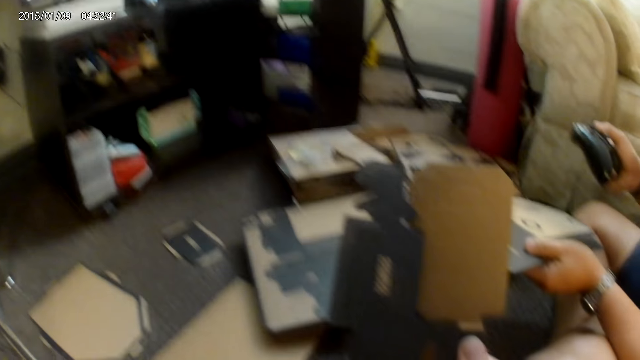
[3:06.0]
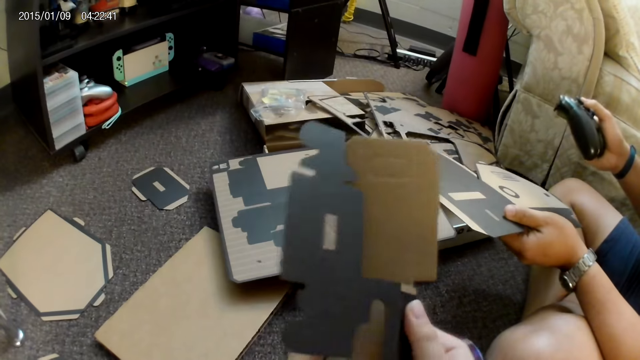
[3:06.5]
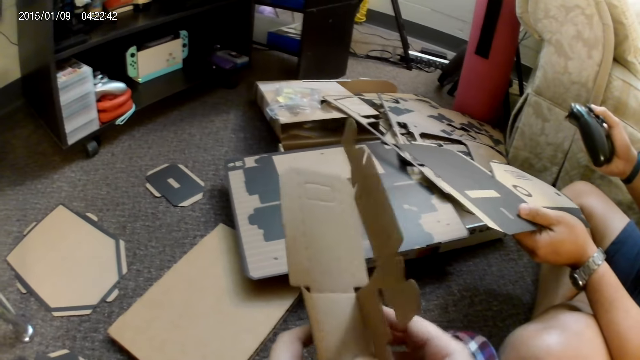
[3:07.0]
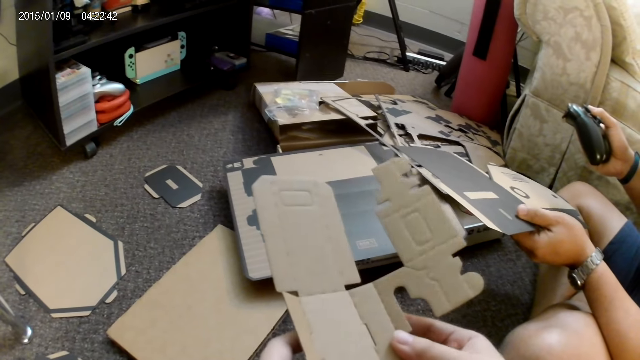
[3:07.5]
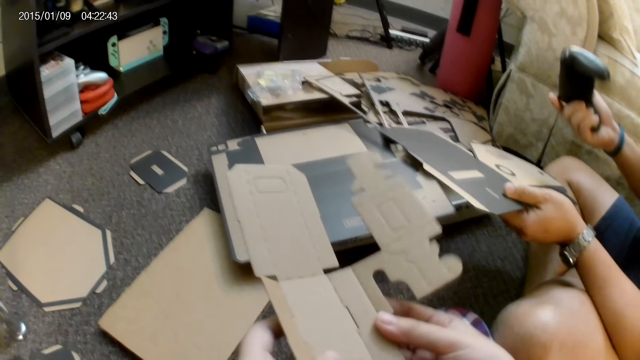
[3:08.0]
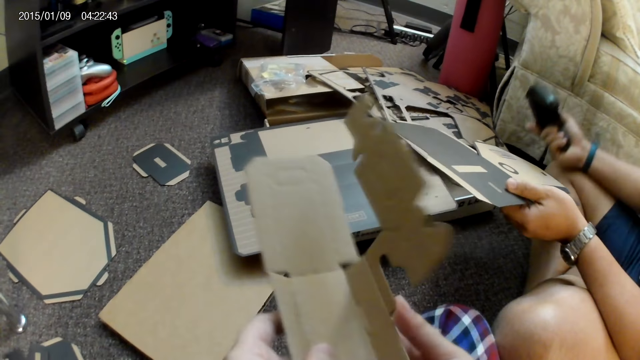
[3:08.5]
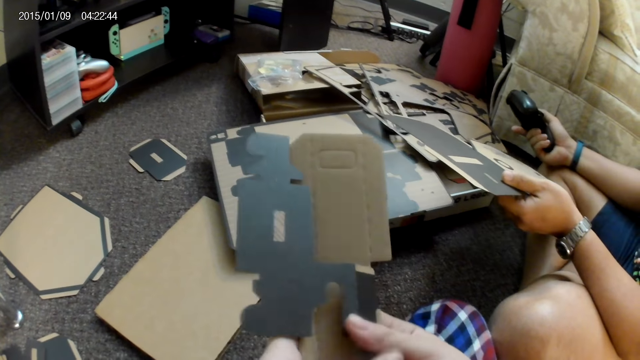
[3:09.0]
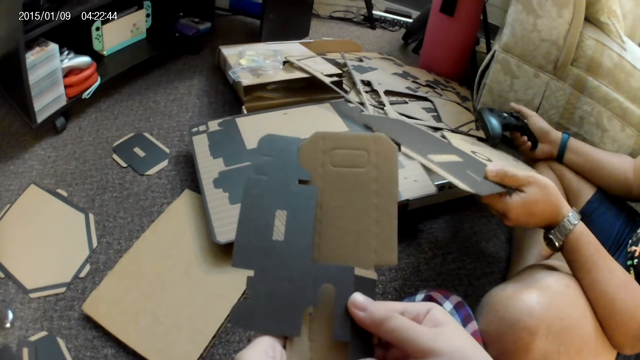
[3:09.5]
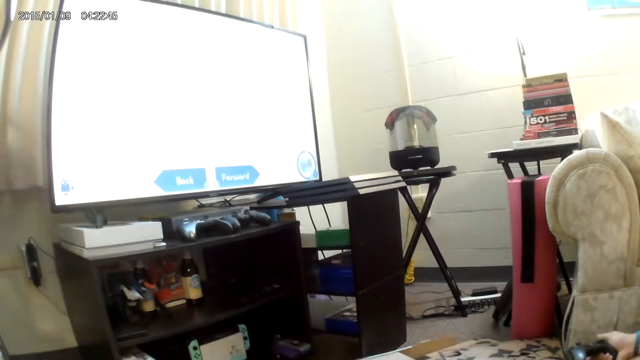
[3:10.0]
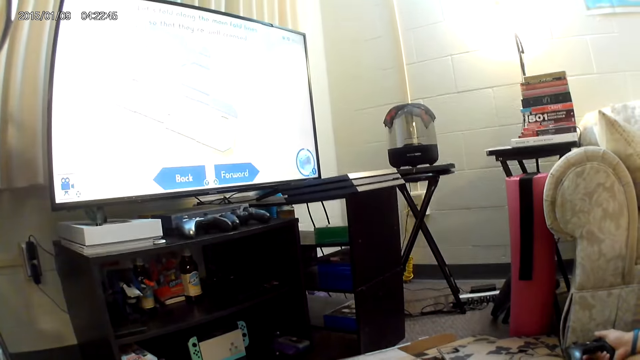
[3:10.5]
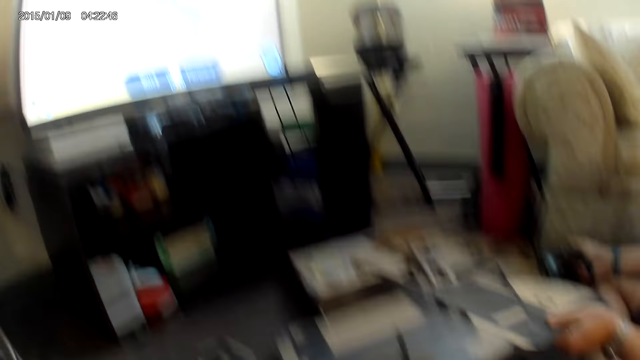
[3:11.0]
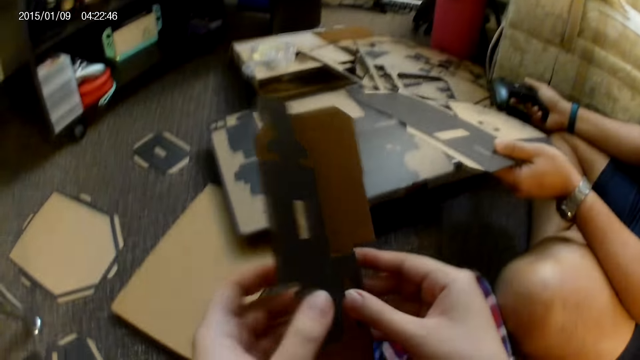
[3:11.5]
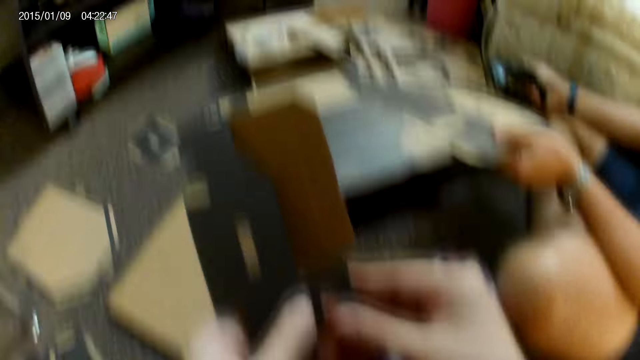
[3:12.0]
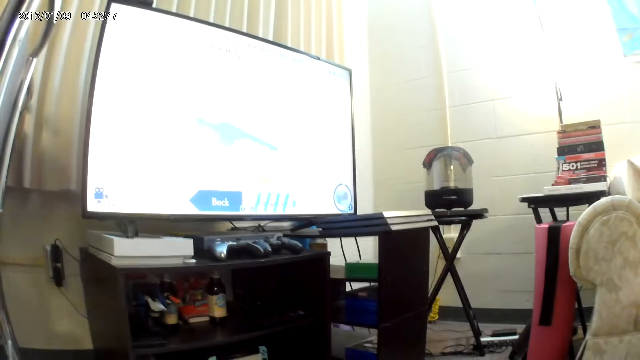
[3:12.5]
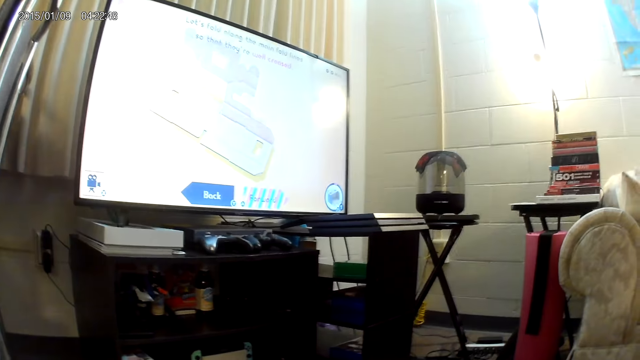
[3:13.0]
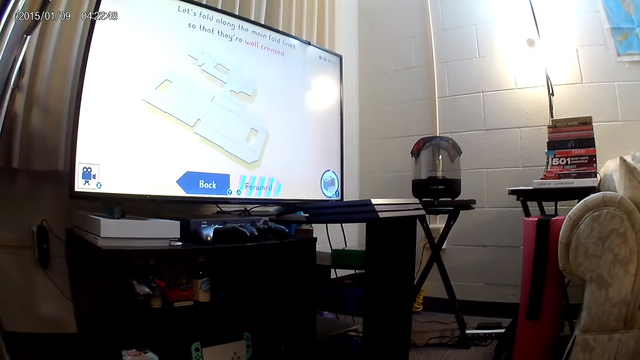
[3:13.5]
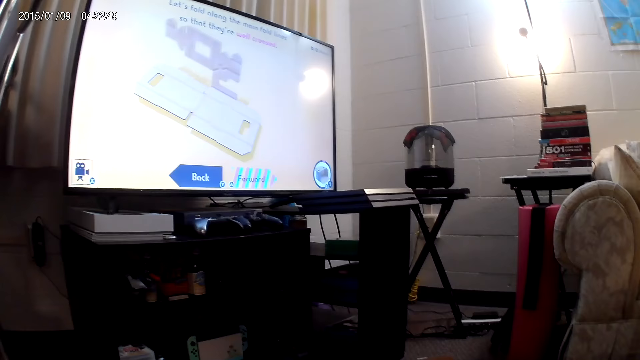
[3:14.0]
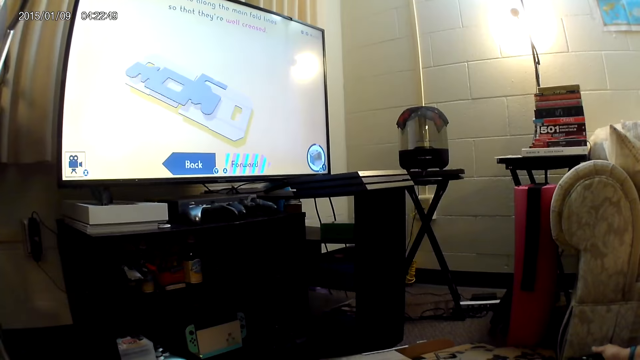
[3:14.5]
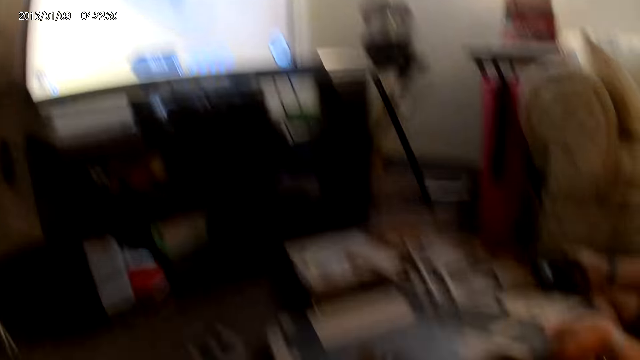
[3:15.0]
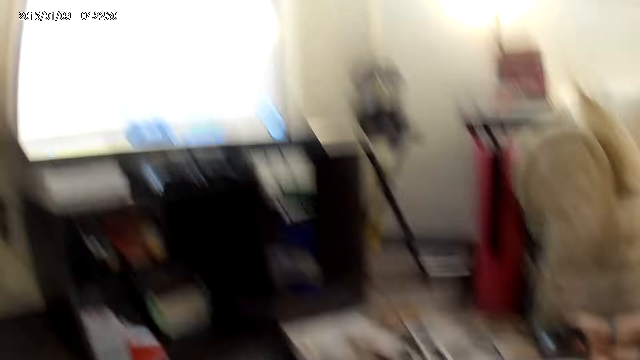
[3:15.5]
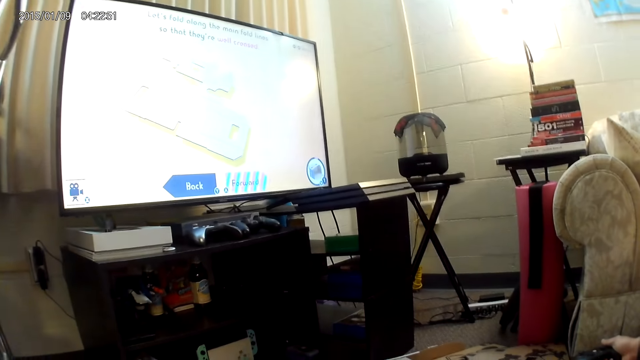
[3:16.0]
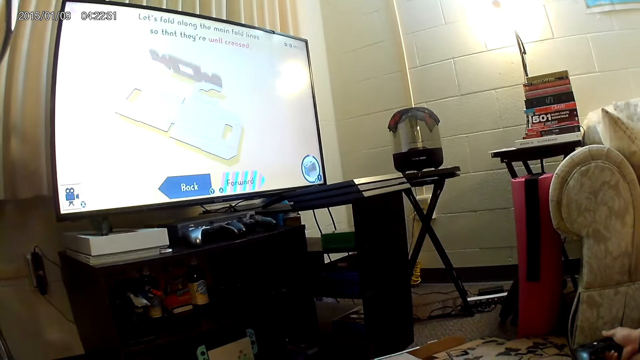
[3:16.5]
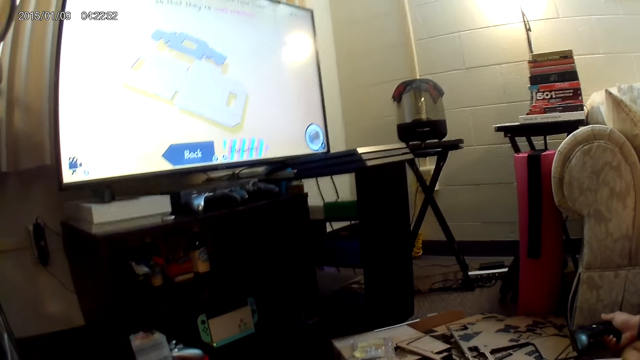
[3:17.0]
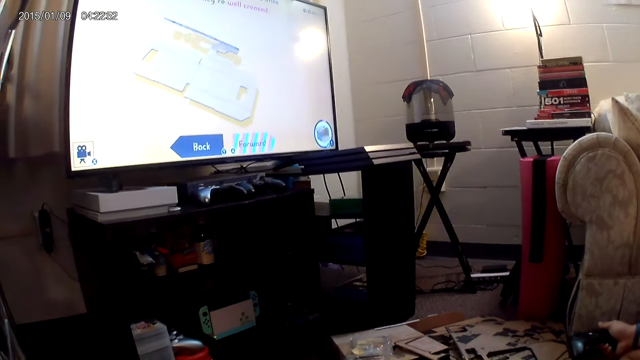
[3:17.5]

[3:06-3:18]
The camera wearer unfolds the cardboard piece or cardbox with both hands. She fixes the cardboard piece with both hands. She folds the cardbox. She holds the cardboard piece with both hands. She holds the cardboard piece with her right hand.

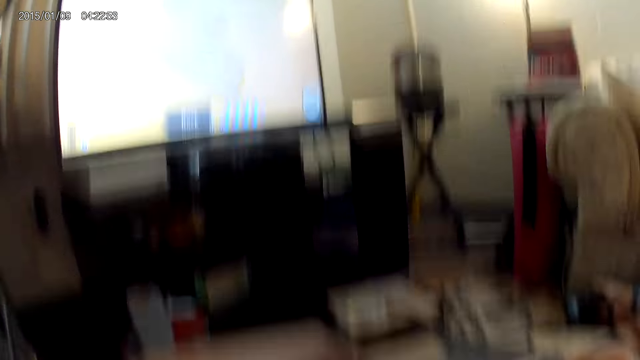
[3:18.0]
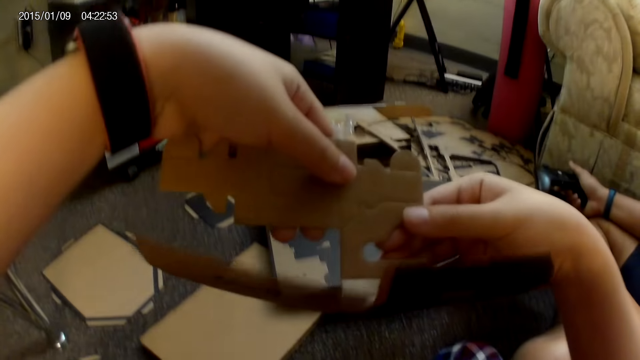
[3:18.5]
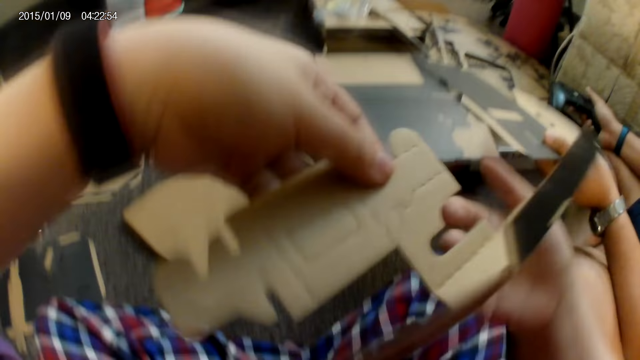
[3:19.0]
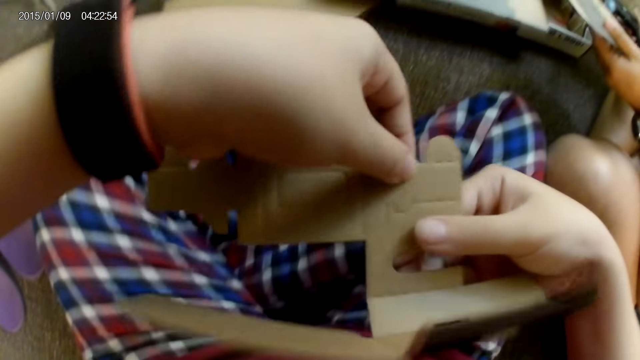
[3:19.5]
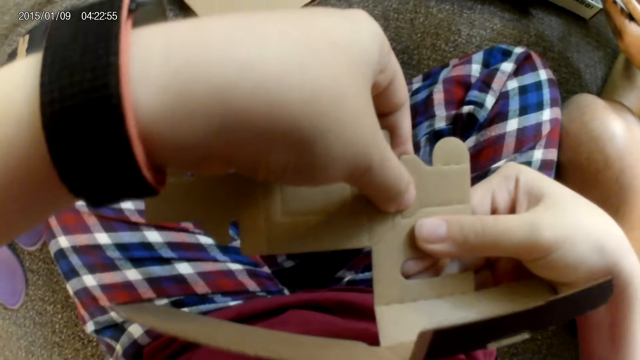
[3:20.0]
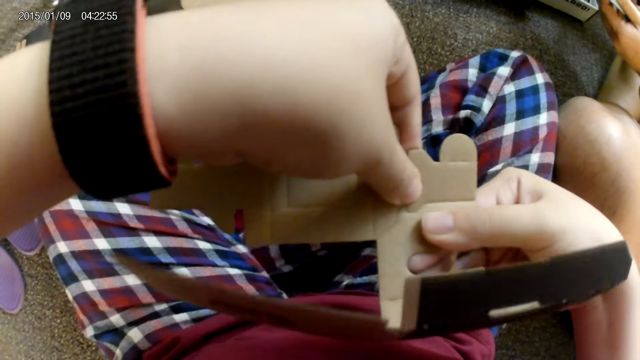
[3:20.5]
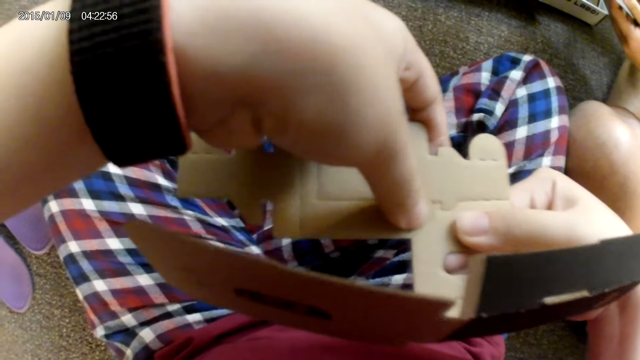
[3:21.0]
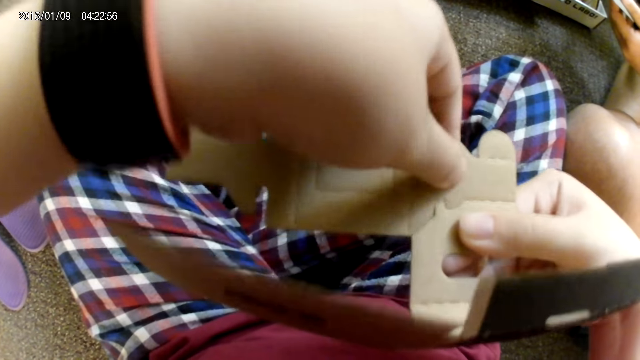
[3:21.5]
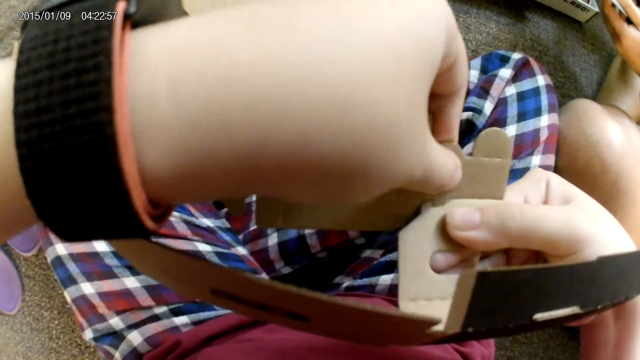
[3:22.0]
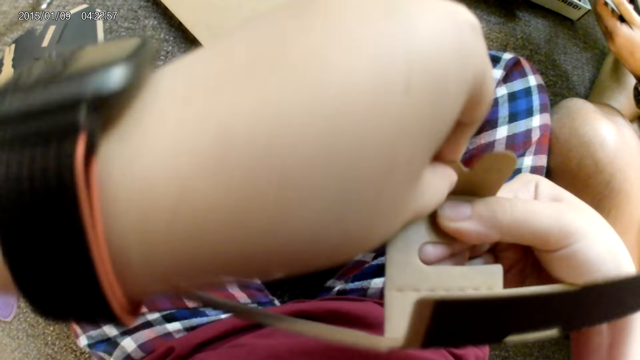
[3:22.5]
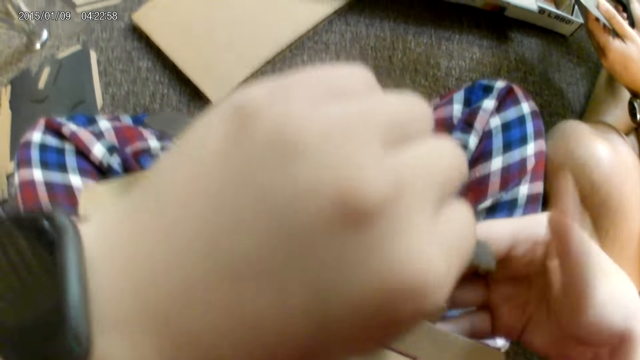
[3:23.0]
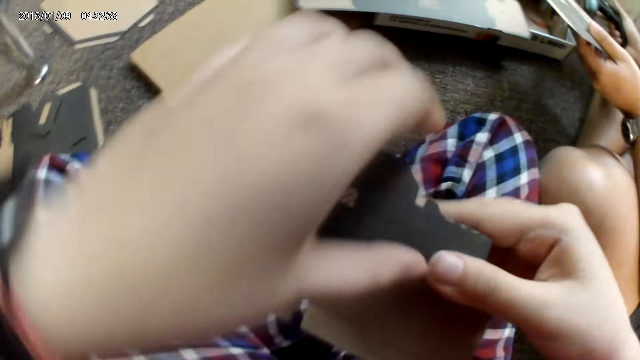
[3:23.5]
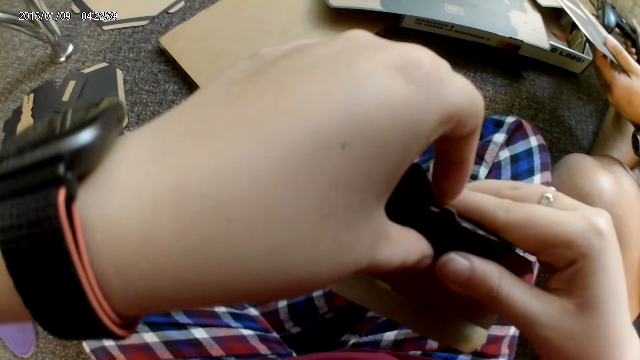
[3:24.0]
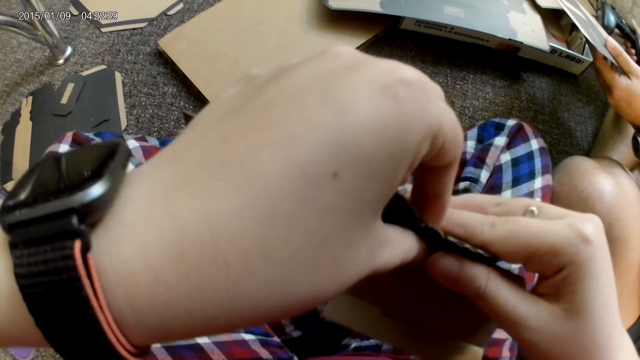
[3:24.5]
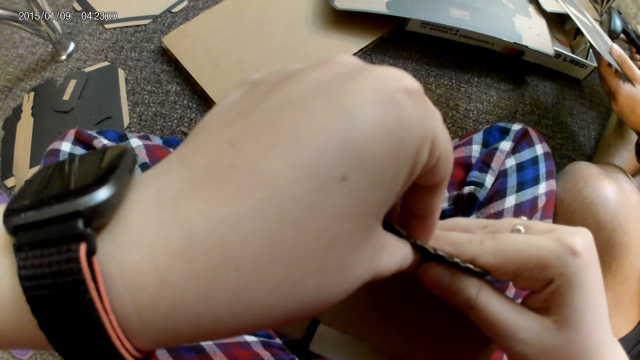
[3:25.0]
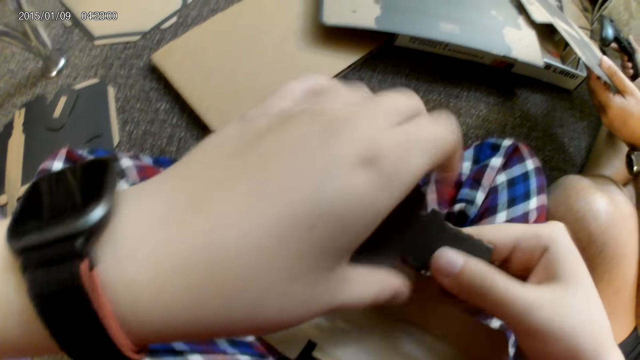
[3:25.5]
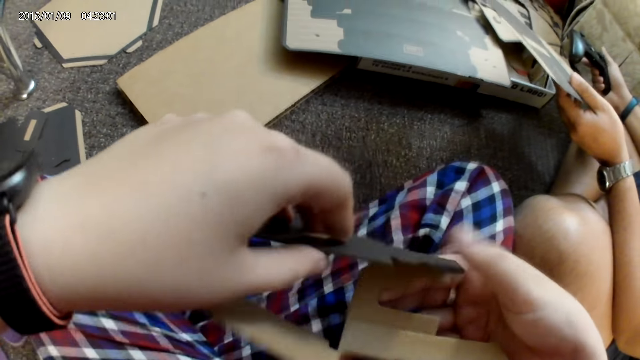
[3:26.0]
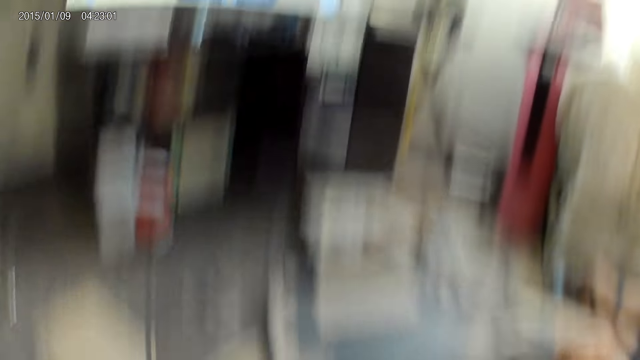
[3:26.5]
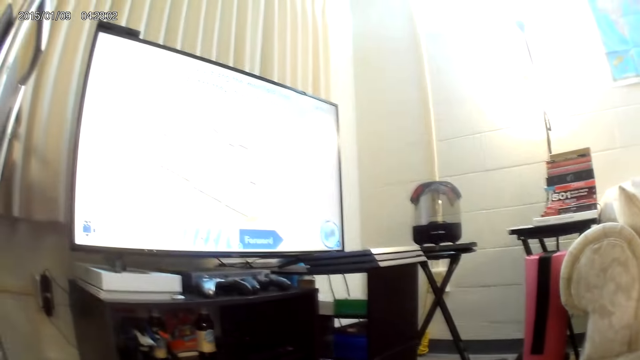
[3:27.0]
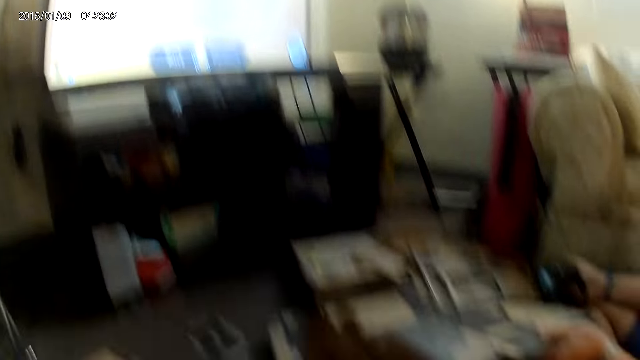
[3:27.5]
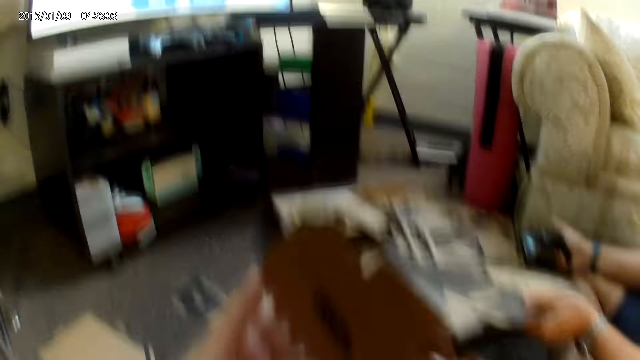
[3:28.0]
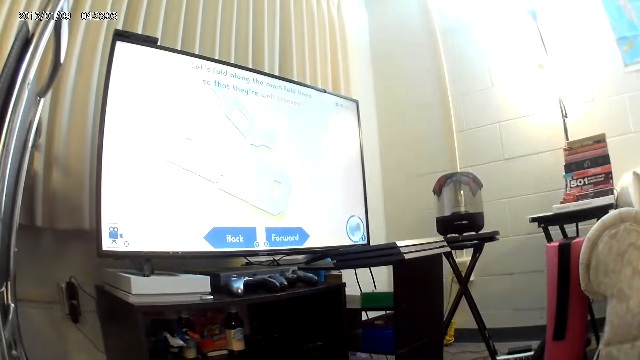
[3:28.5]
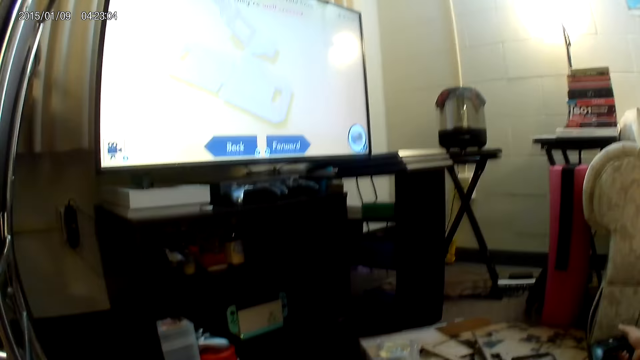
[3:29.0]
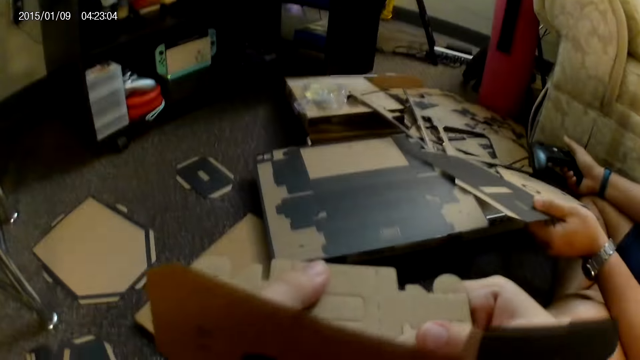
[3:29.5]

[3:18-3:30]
The camera wearer holds the cardboard piece with both hands. She folds the cardbox. She presses a part of the cardboard piece with both hands. She bends the cardboard piece with her left hand. She folds the cardboard piece with both hands. She unfolds the cardboard piece with both hands. A man taps the game controller with his right thumb. The camera wearer holds the cardboard piece with both hands.
